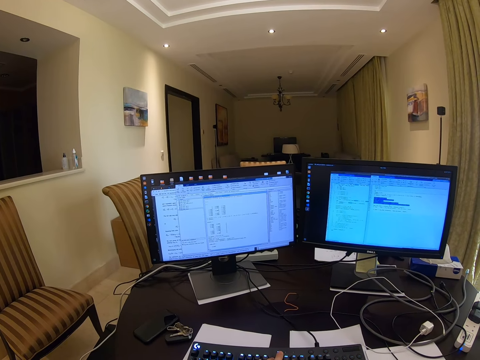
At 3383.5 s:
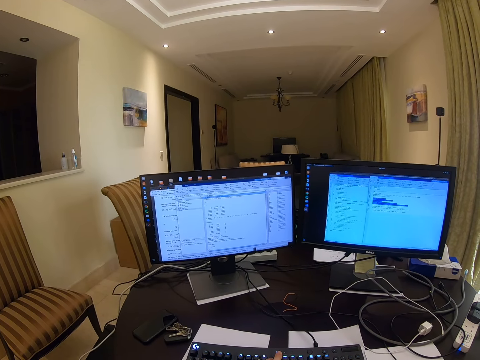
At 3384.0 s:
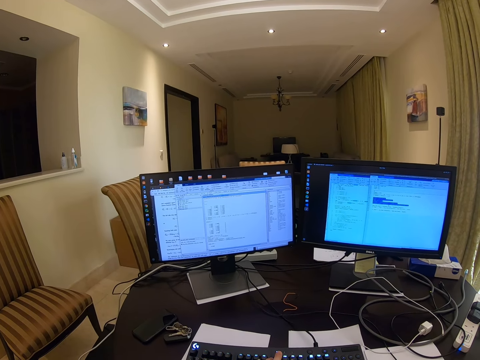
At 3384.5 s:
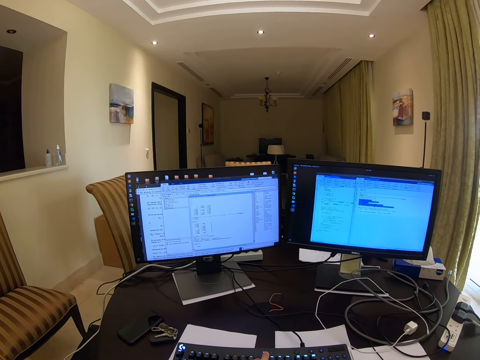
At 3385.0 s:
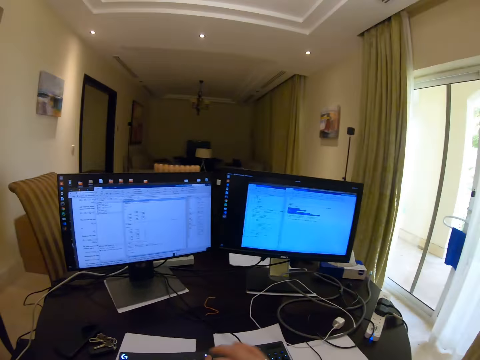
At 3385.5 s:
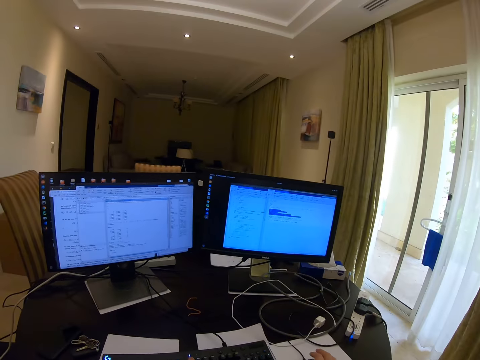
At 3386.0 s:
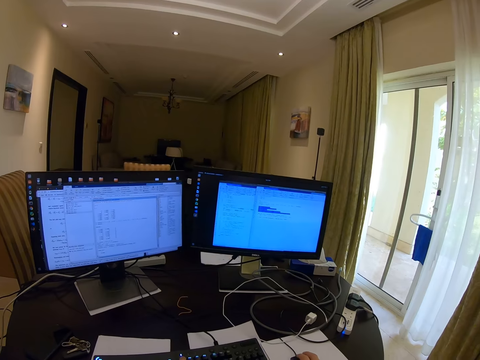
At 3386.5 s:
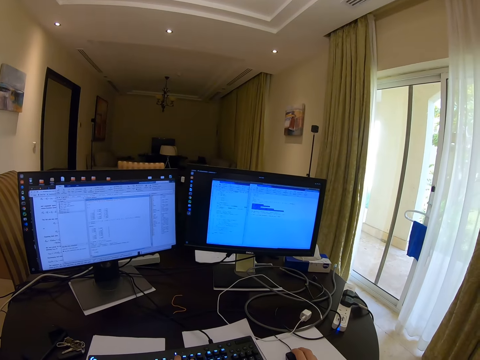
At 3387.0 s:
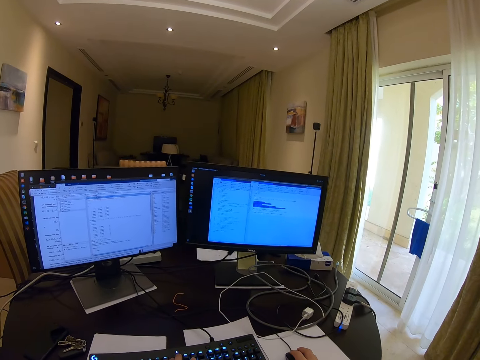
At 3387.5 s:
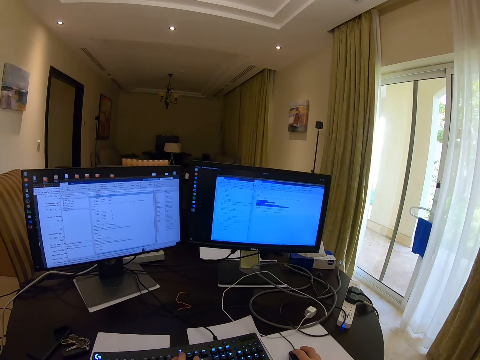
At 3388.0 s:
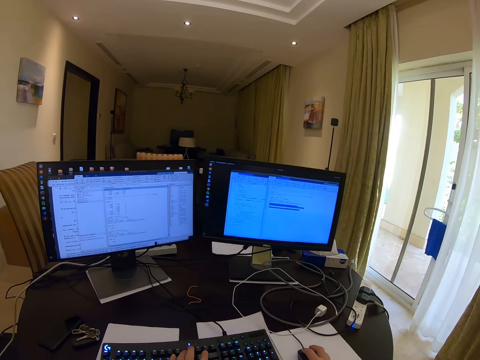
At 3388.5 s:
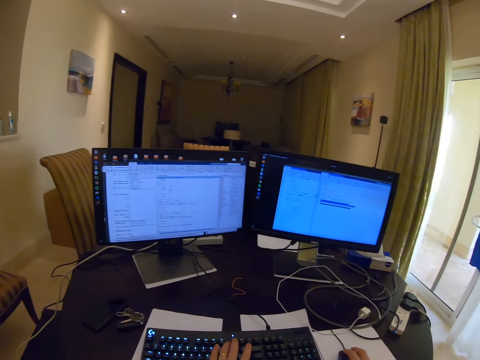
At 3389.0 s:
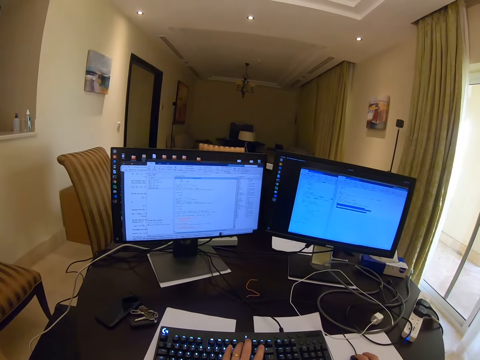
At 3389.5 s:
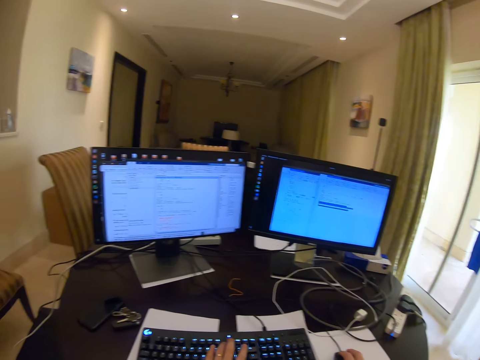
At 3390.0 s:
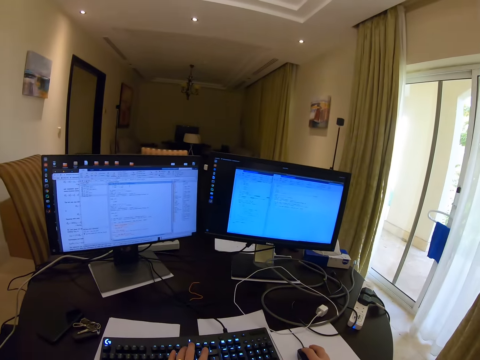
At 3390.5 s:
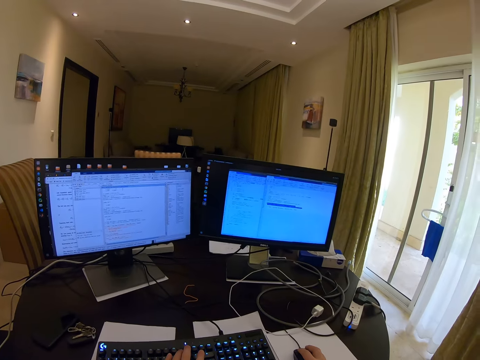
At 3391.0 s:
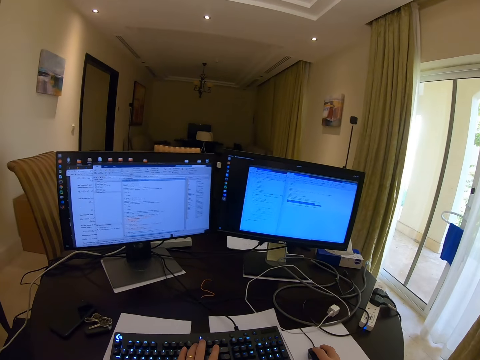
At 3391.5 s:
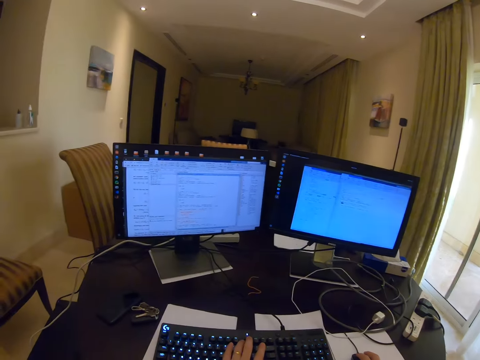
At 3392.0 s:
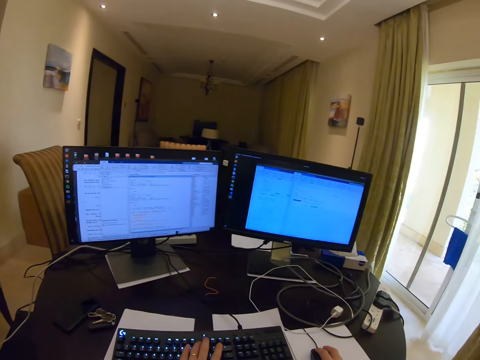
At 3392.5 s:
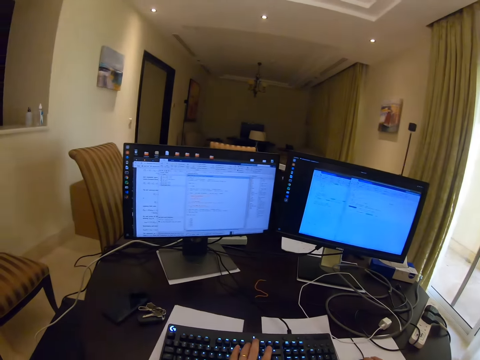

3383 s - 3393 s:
The camera wearer holds the mouse. They release the mouse. They operate the mouse.

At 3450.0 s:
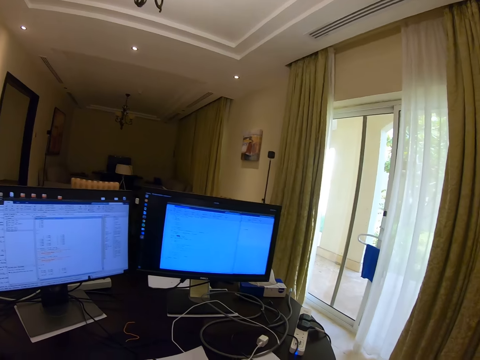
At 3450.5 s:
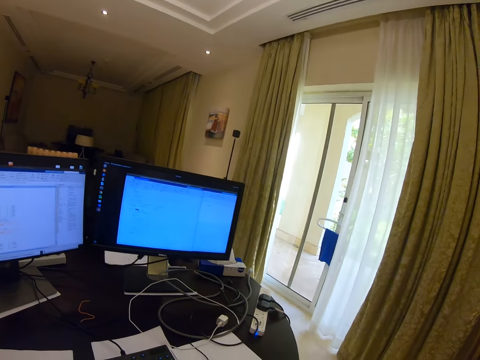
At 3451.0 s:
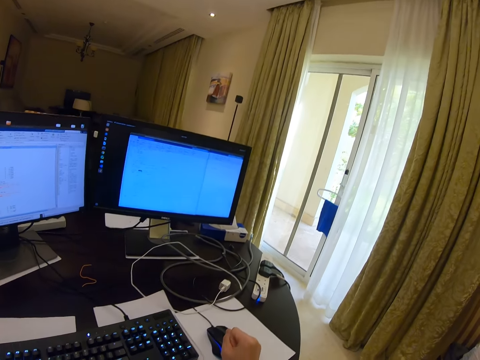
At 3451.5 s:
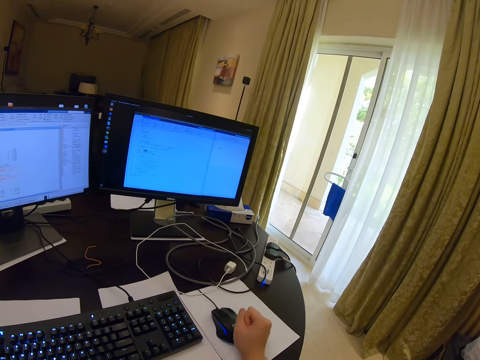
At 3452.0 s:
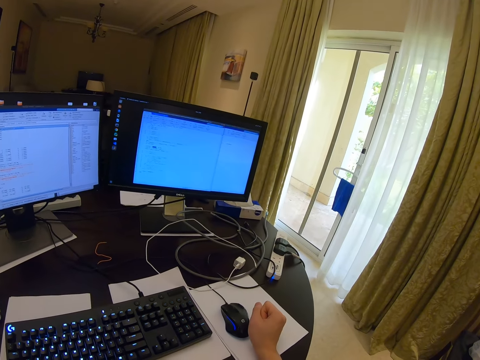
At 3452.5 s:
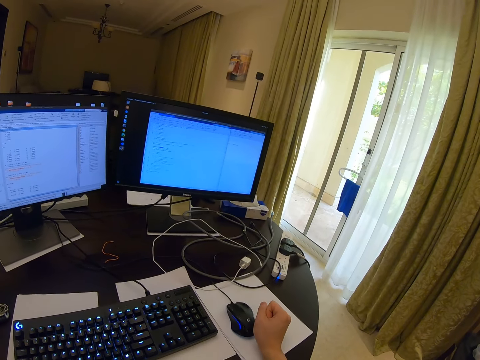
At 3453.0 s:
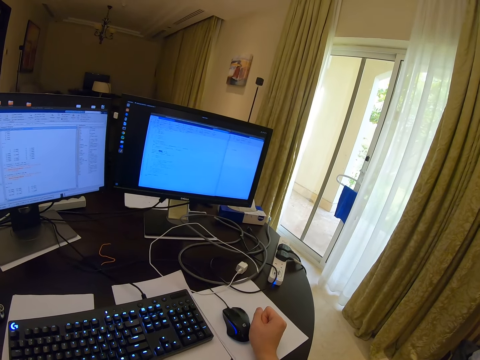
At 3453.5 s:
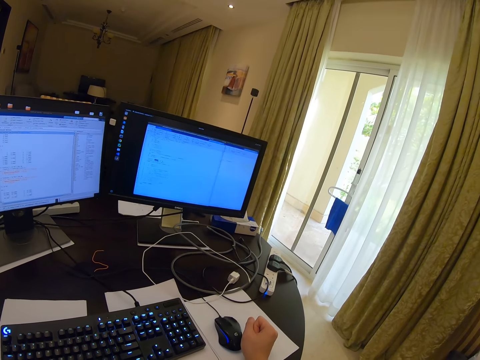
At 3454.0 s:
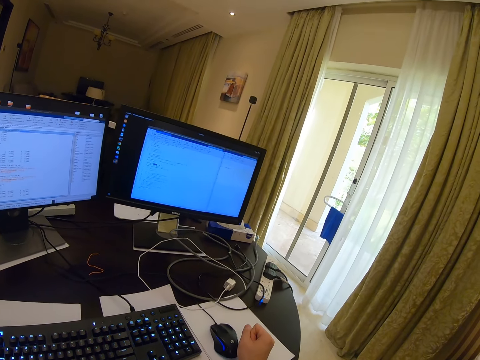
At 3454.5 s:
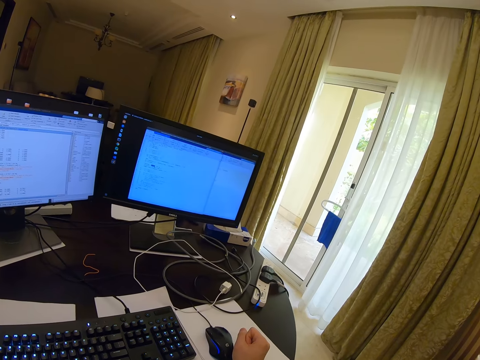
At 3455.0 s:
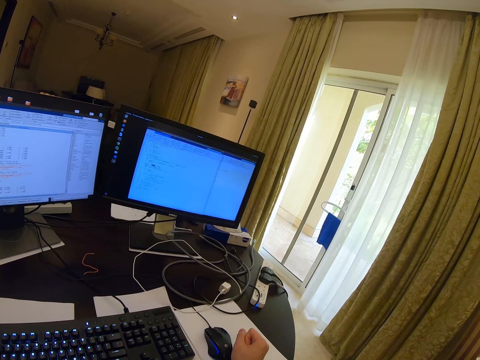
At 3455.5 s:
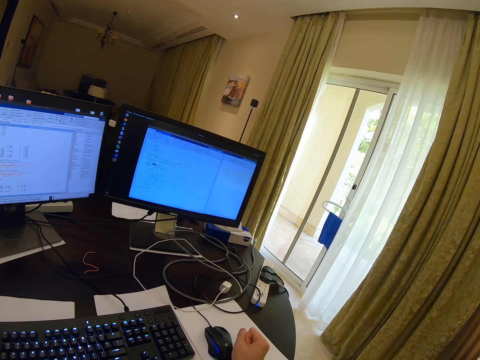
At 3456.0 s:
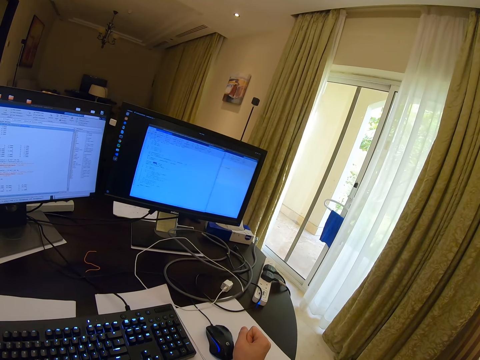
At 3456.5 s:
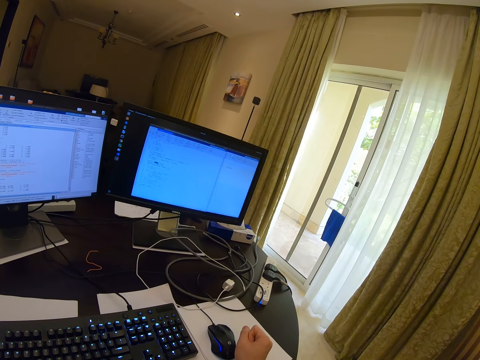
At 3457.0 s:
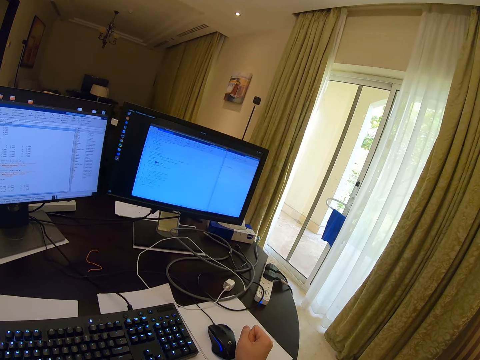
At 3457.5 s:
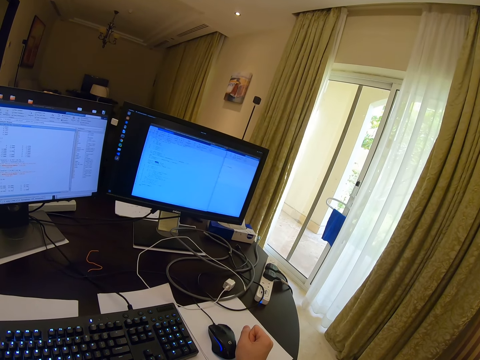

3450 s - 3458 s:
The camera wearer folds the right hand. They look at the desktop.

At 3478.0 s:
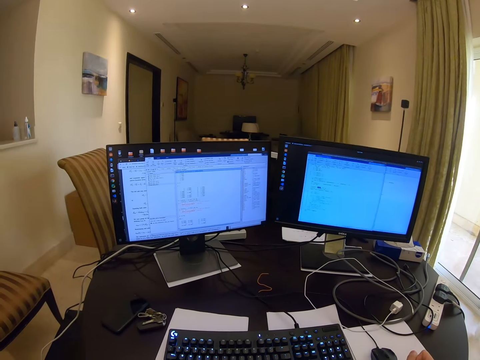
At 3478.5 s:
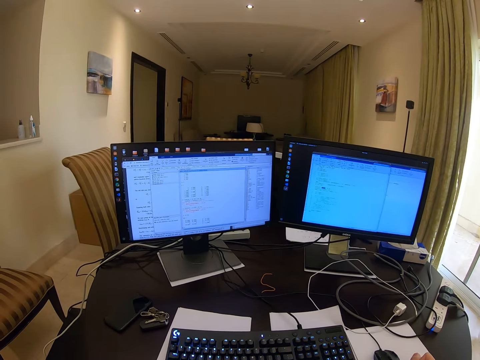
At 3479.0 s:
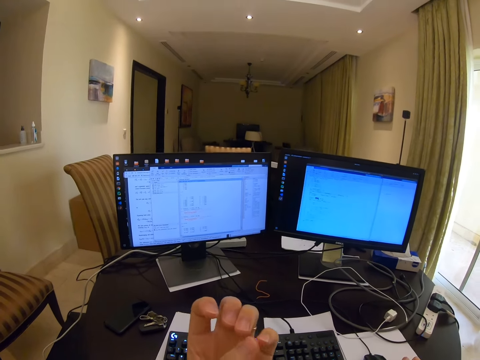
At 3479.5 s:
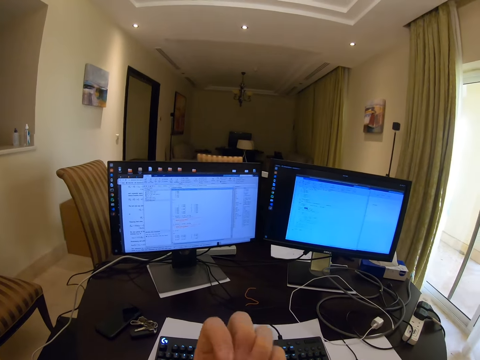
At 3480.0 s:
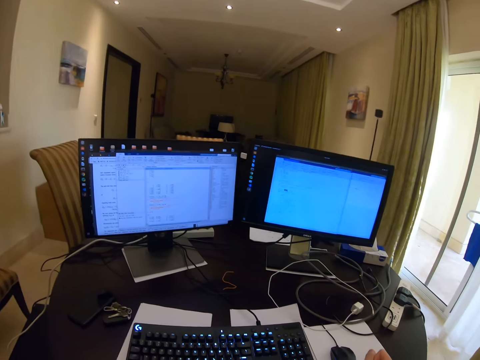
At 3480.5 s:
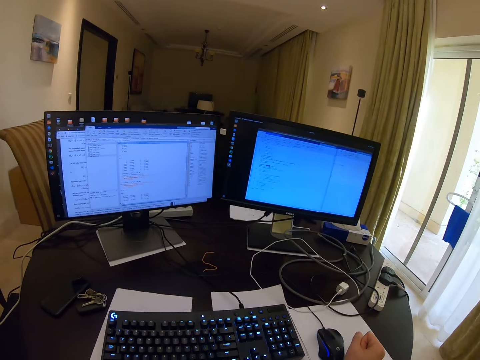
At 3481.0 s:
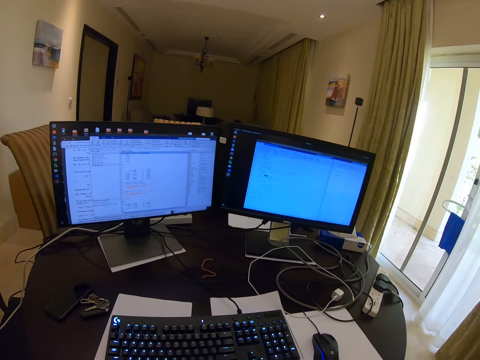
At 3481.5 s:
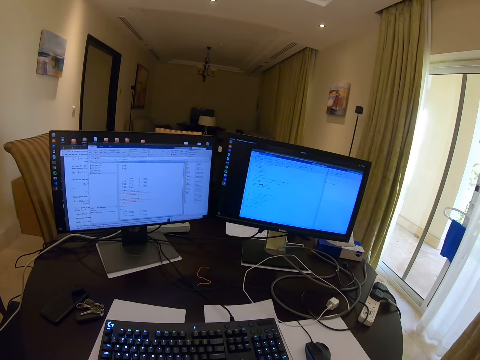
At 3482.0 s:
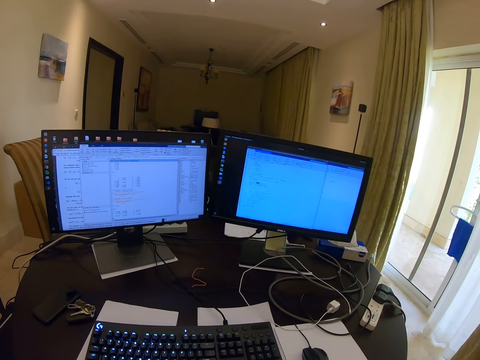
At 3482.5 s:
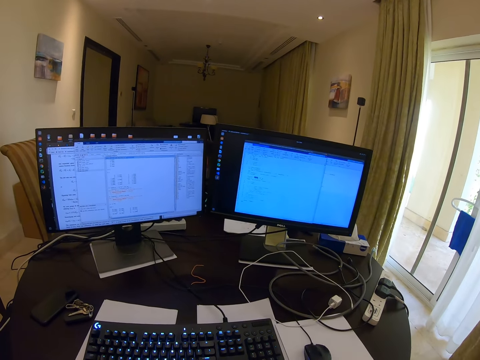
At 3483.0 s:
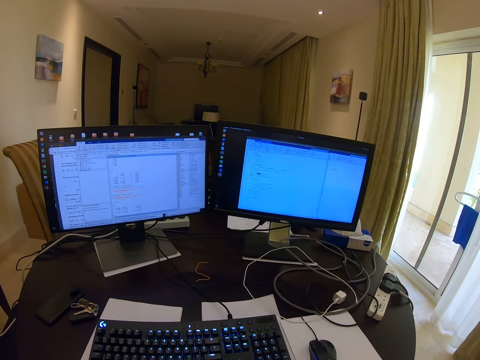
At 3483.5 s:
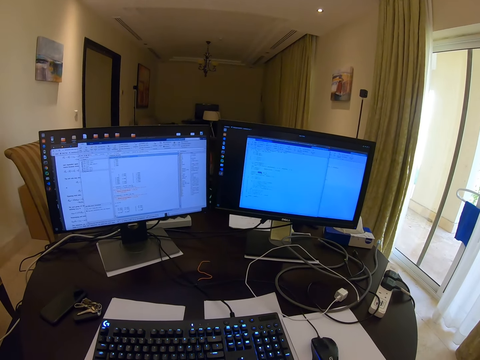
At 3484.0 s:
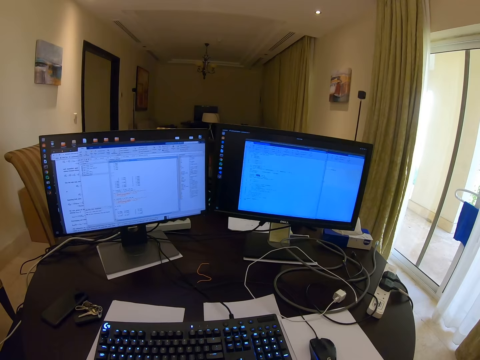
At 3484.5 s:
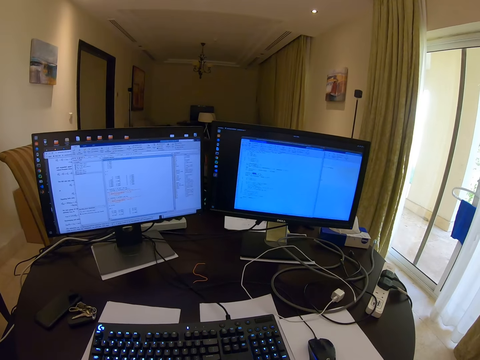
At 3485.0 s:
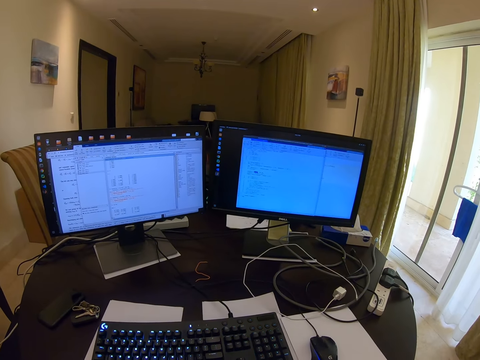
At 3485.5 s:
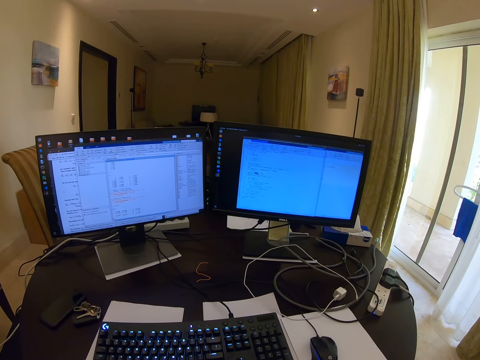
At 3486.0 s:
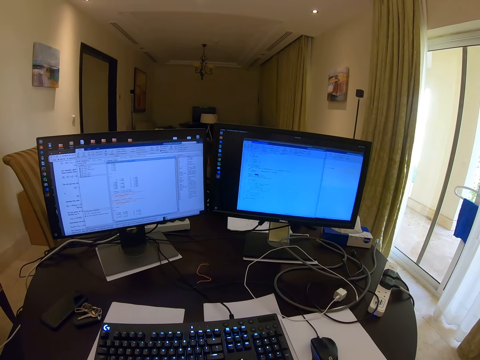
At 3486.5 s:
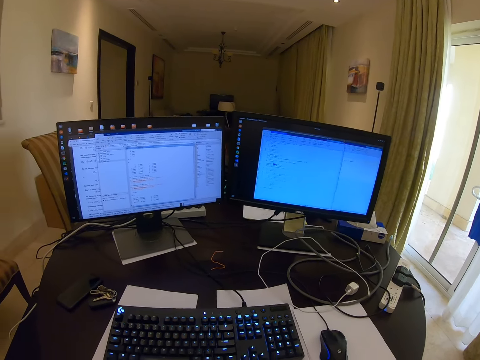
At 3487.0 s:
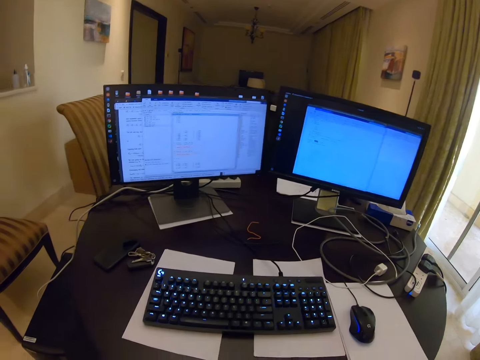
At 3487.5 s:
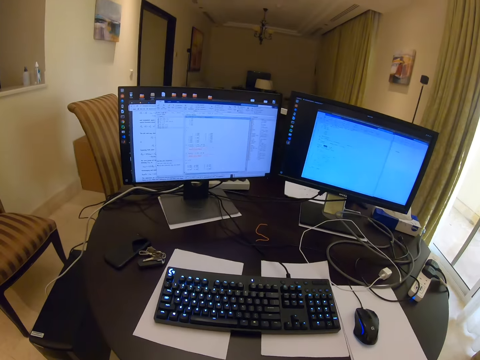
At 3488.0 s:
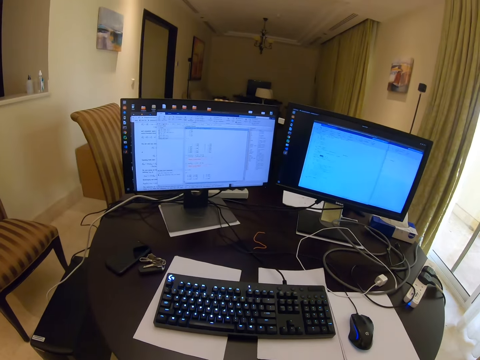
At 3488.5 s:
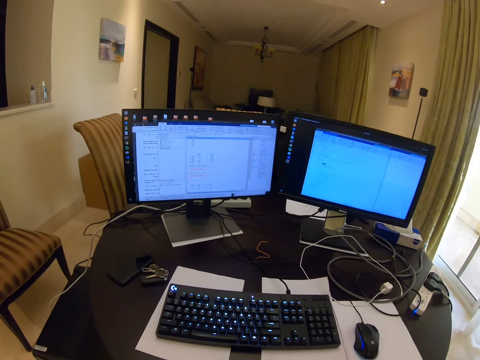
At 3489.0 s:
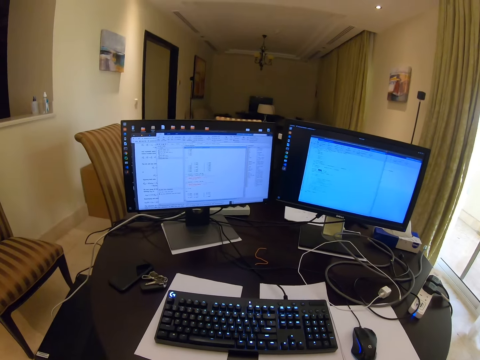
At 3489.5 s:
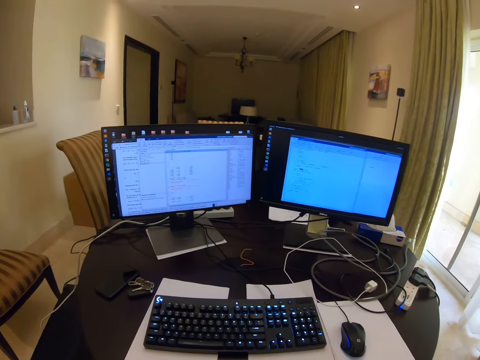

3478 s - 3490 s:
The camera wearer looks at the left hand. She raises up her left hand. She looks at the desktop. She looks at the desk.
